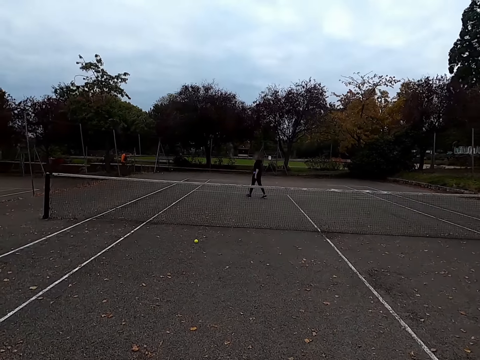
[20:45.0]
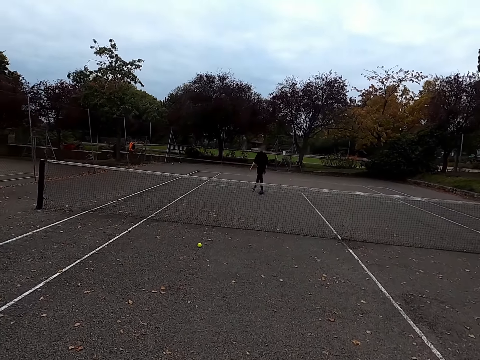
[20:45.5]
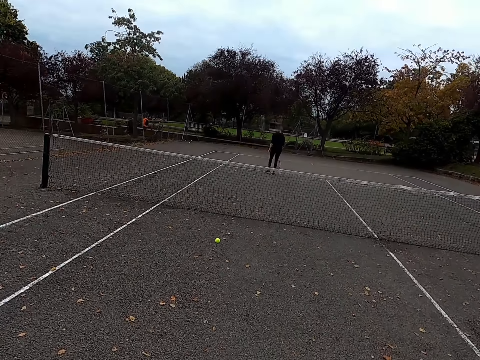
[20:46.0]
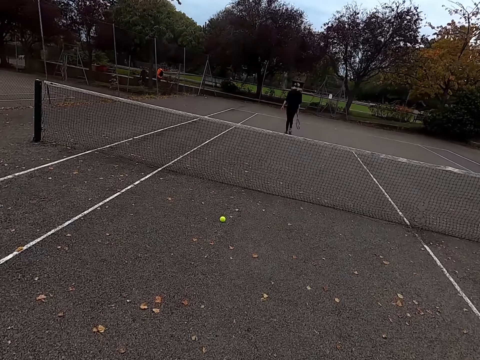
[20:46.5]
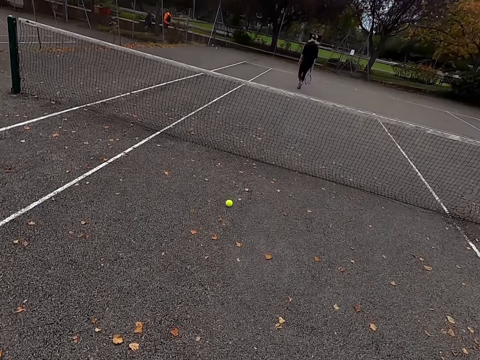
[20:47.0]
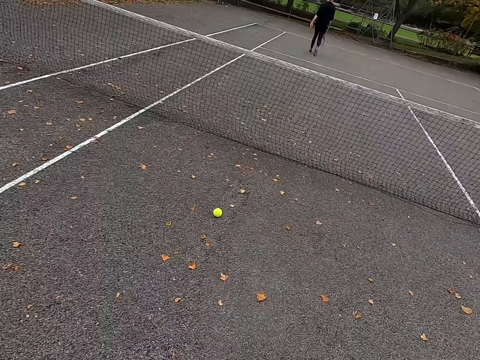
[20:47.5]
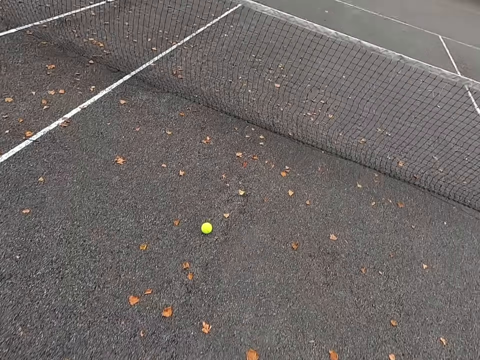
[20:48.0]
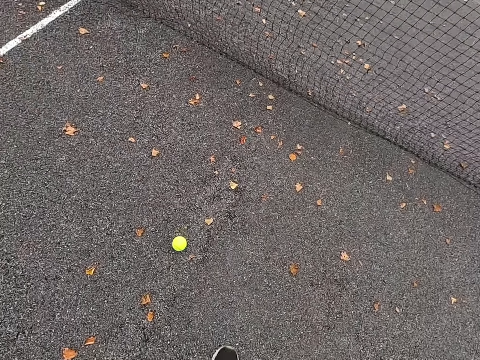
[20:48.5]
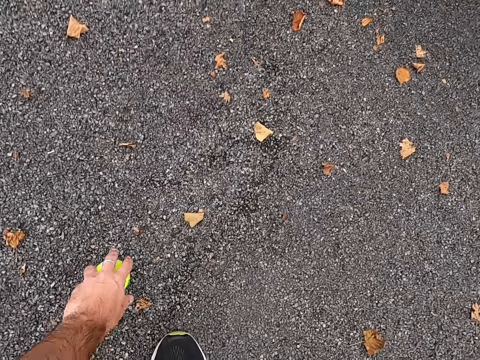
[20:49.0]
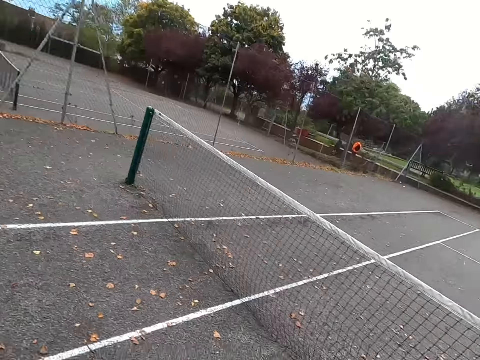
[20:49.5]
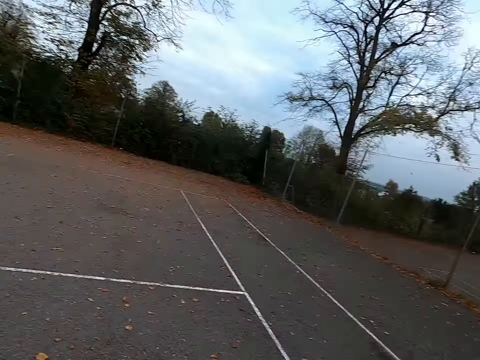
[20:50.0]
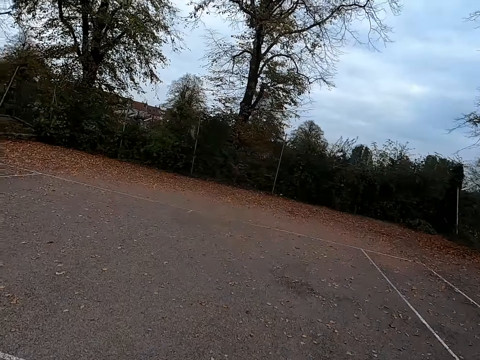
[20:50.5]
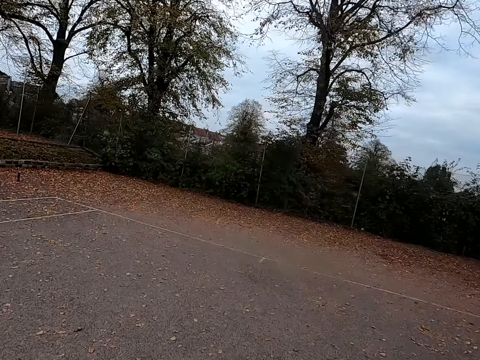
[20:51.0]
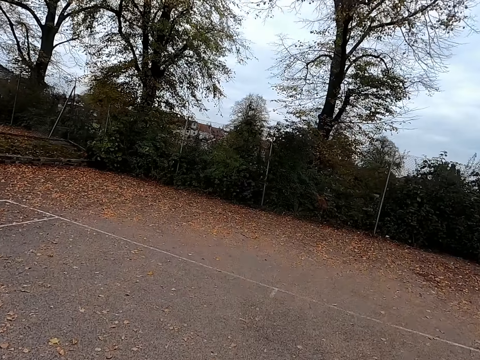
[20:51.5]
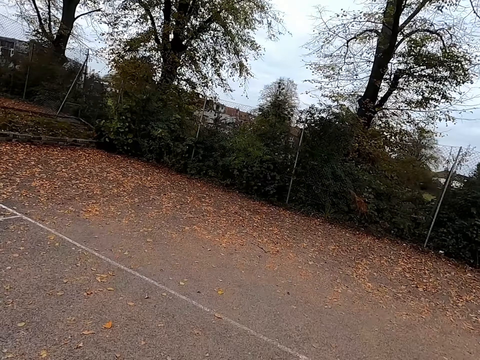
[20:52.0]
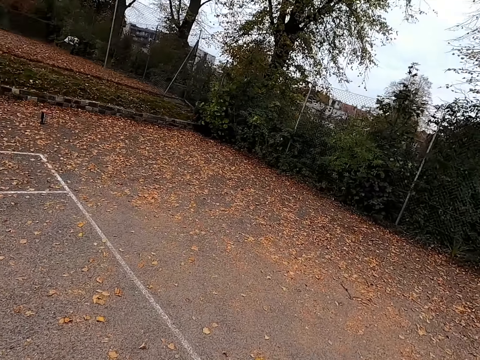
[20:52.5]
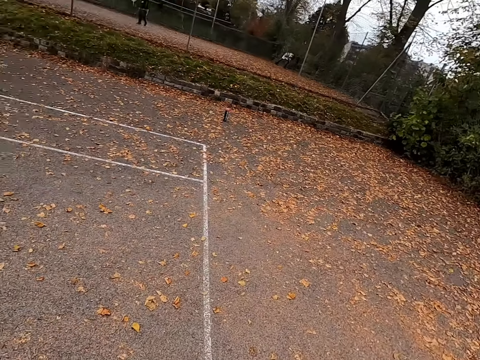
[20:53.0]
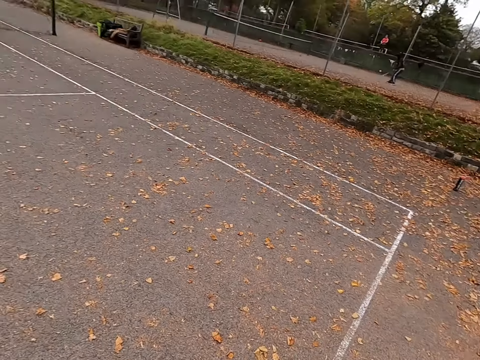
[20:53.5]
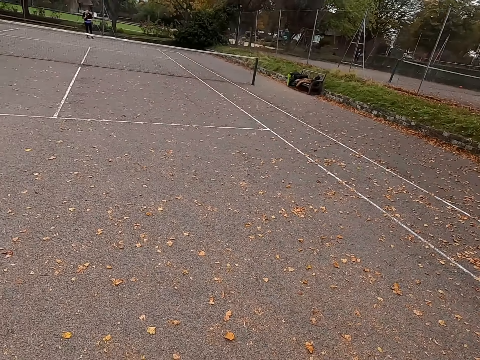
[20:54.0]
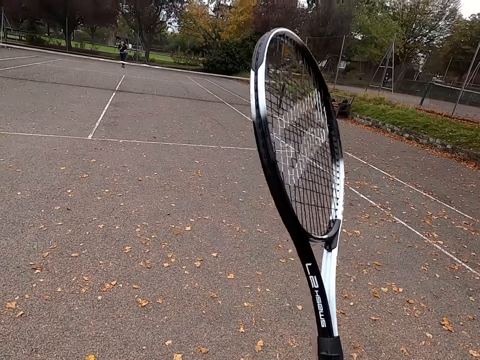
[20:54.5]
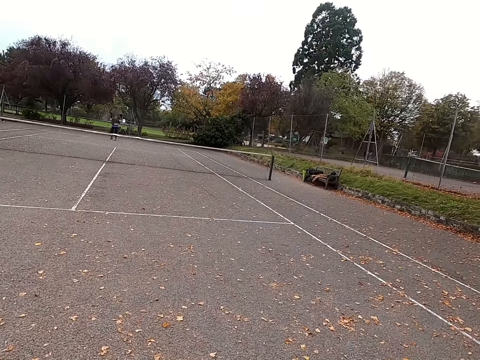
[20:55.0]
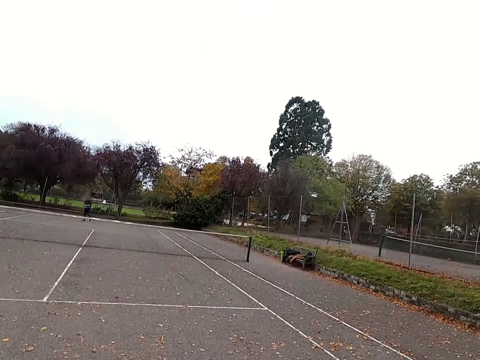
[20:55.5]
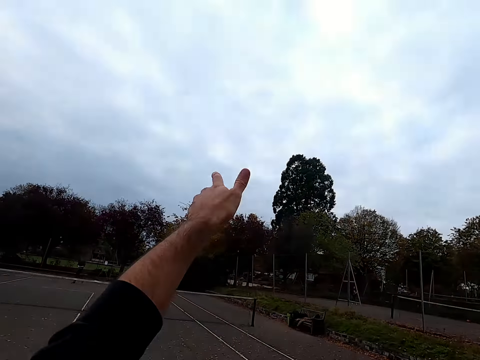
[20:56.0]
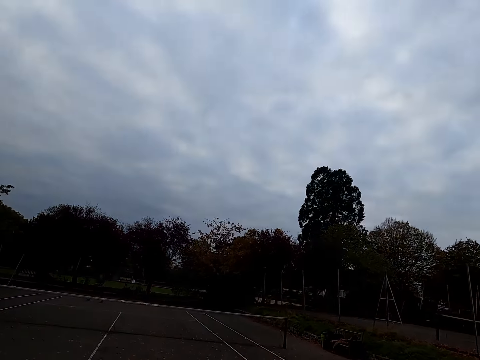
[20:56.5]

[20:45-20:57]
The camera wearer walks around the tennis court to get the ball. They pick up the tennis ball, walk around the tennis court and throw the tennis ball up.

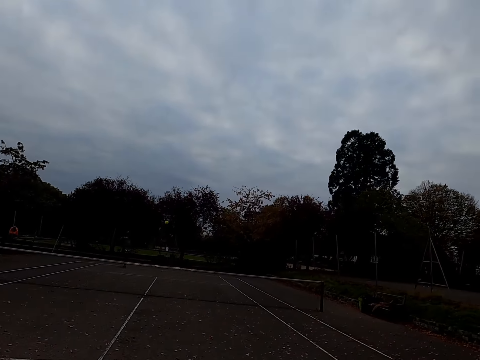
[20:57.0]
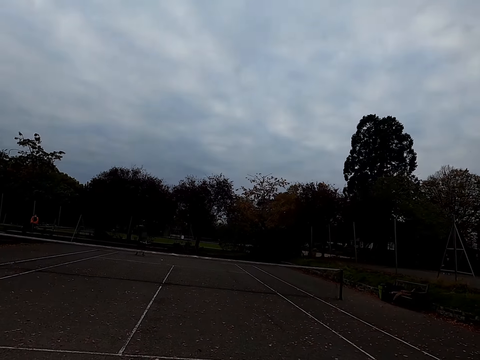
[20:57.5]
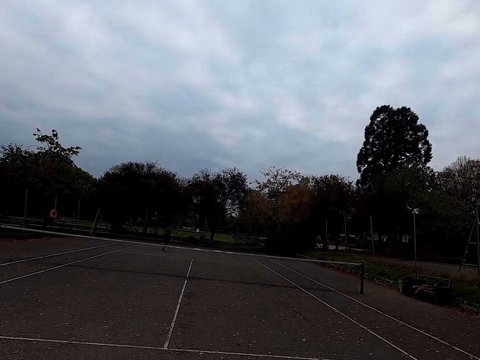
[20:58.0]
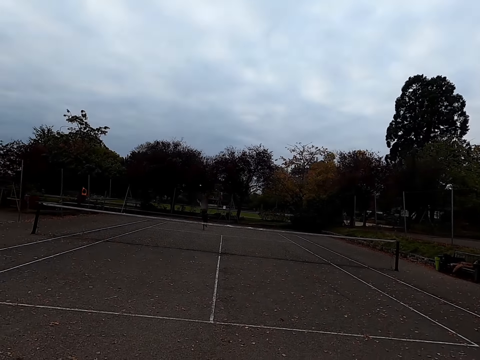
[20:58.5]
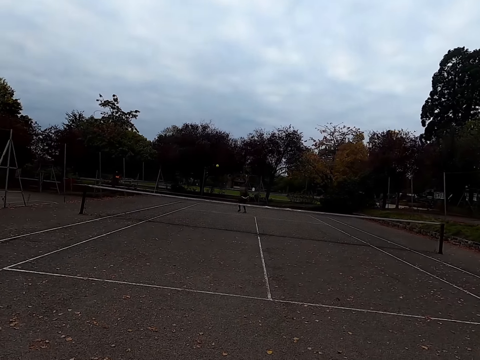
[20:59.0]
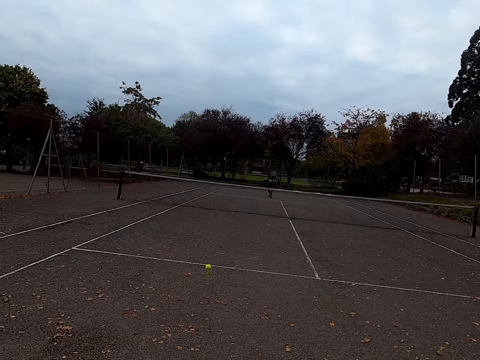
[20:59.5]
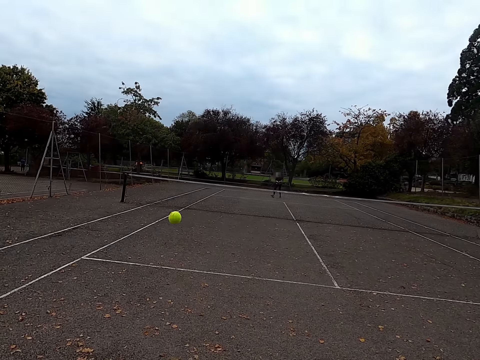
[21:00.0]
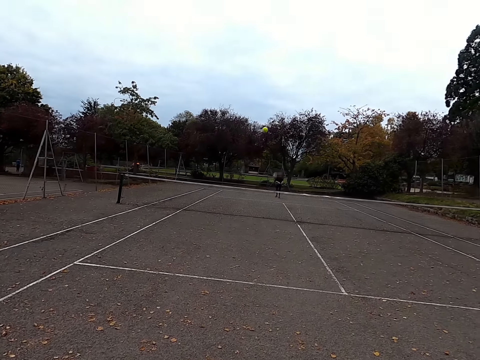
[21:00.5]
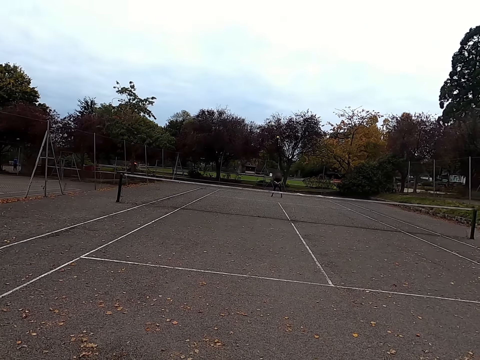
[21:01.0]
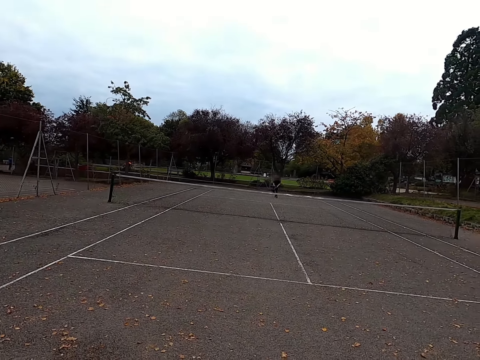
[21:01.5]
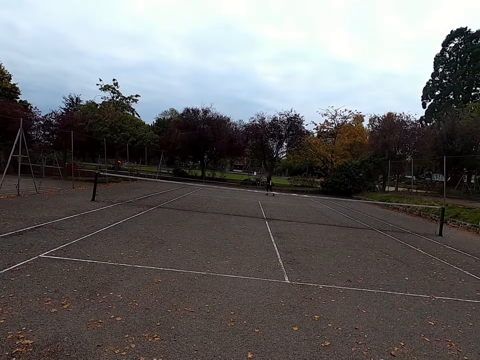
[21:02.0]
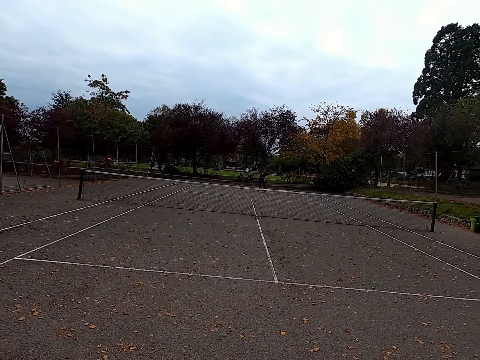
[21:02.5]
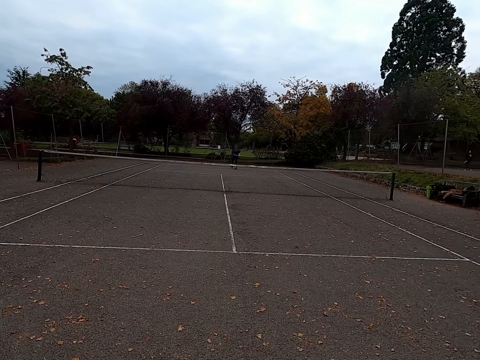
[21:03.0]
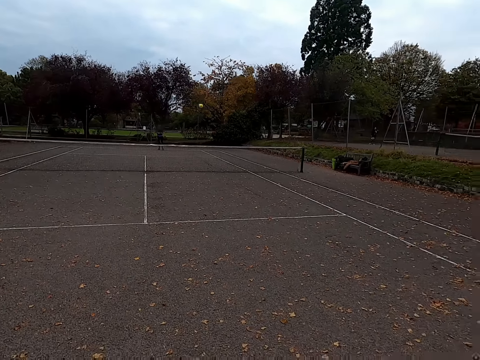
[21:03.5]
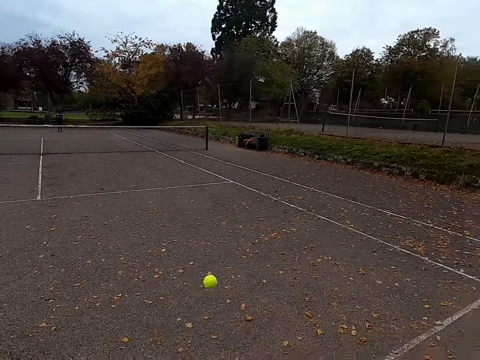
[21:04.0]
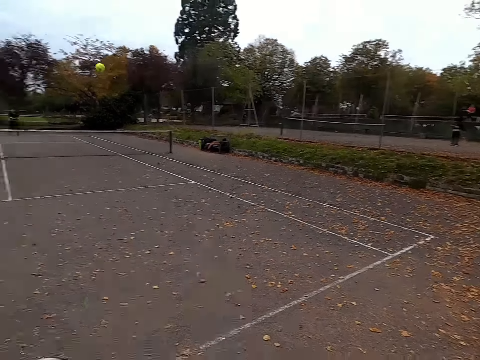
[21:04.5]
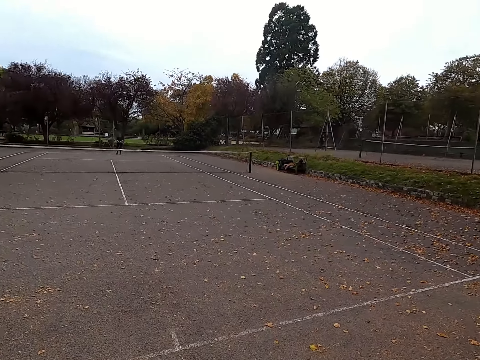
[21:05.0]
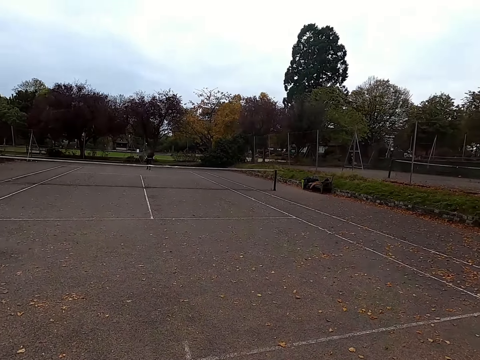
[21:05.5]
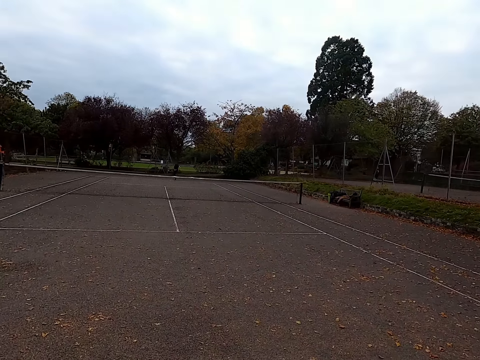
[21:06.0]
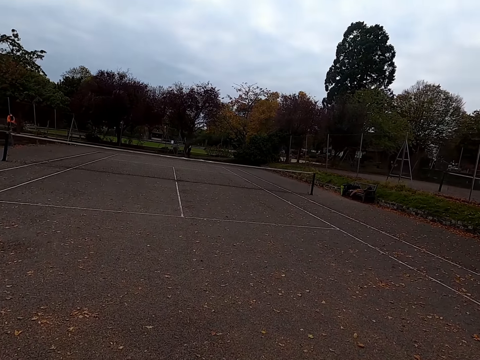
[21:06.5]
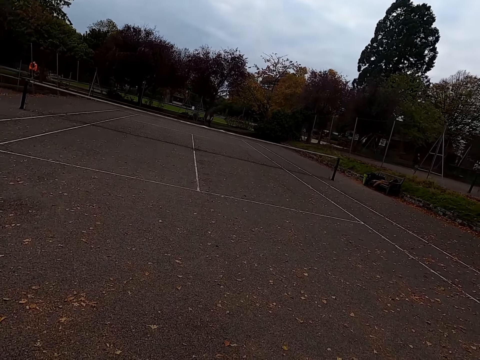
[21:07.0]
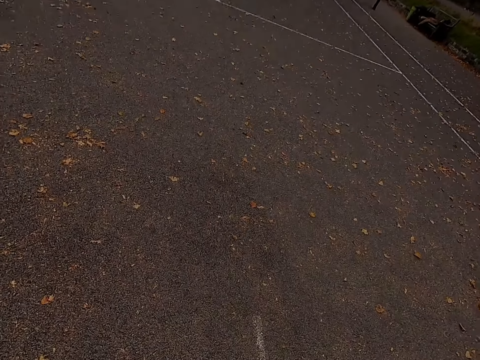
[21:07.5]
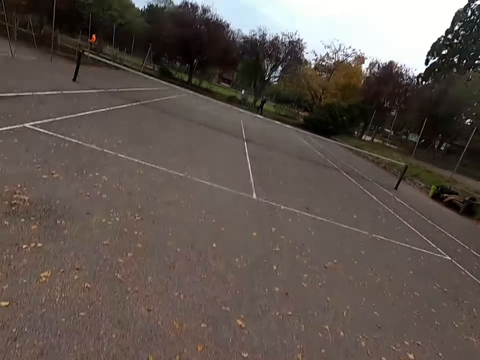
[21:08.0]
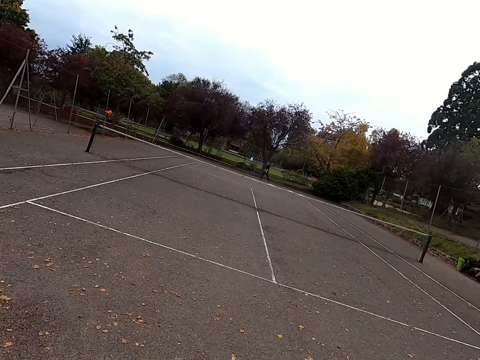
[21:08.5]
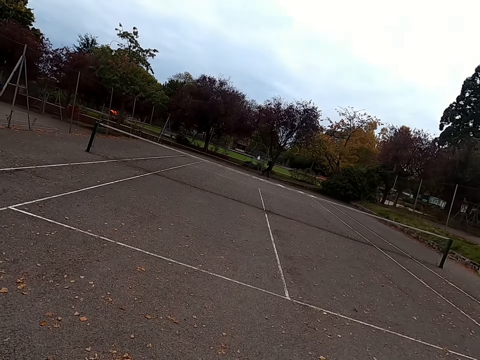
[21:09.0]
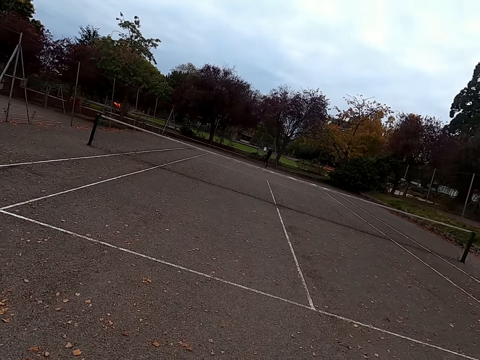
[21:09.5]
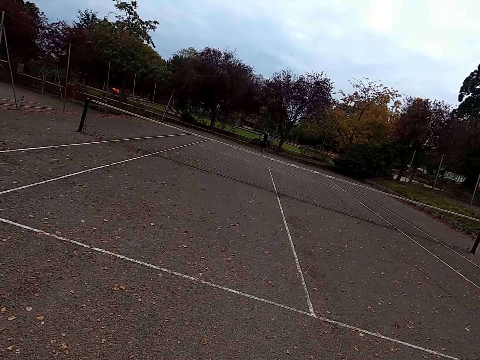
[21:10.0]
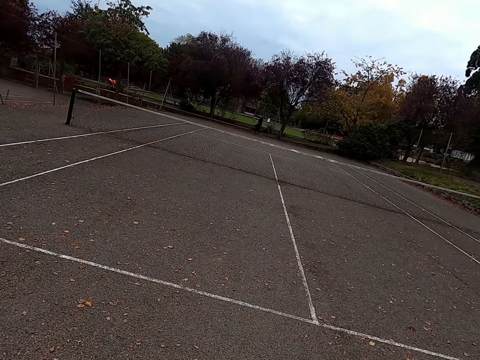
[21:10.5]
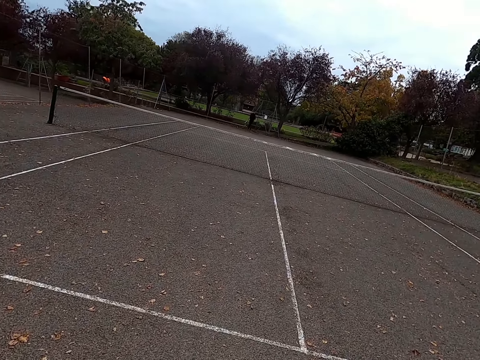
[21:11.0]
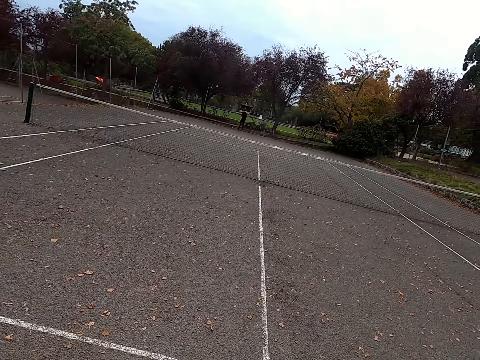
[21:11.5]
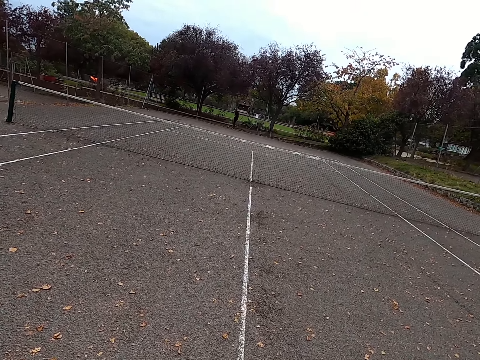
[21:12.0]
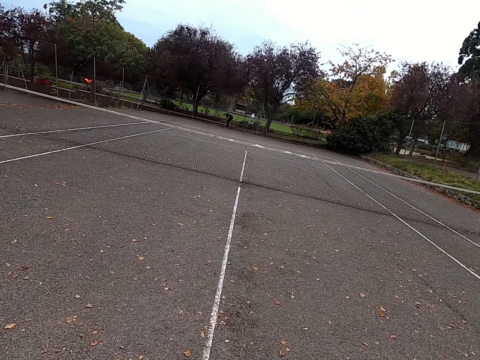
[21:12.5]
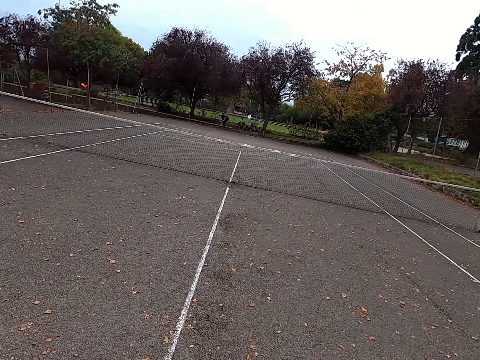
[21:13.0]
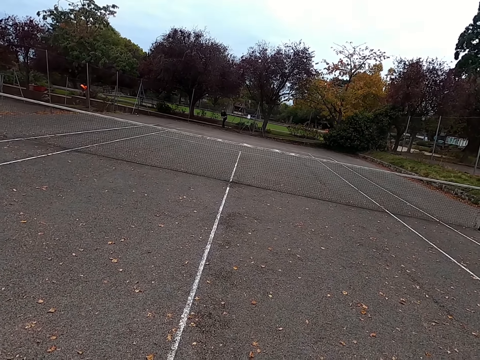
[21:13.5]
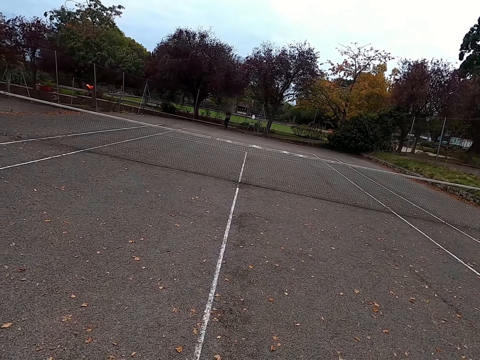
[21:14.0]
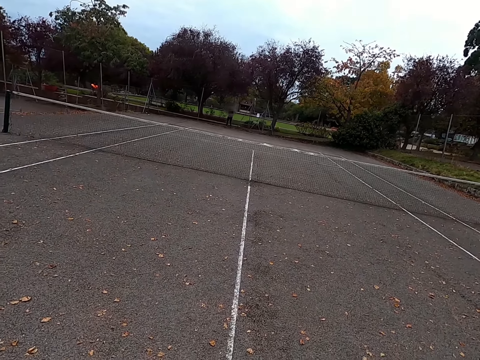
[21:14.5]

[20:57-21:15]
The camera wearer hits the tennis ball with a racquet. A woman hits the tennis ball with a racquet. The camera wearer hits the tennis ball with the racquet. The woman hits the tennis ball with the racquet. The camera wearer hits the tennis ball with the racquet. They look around and walk around the tennis court.
